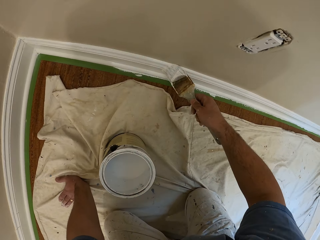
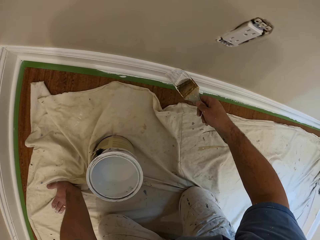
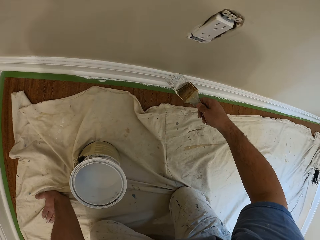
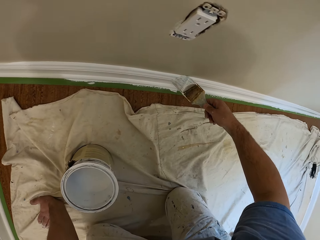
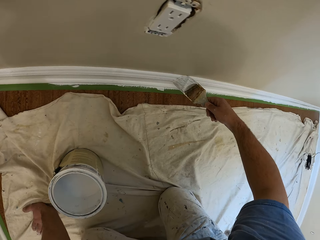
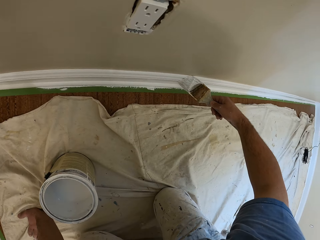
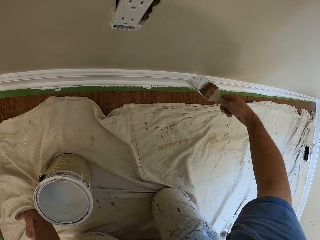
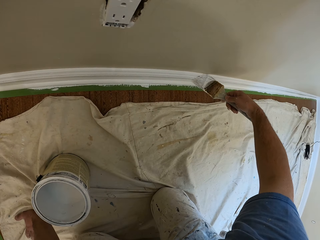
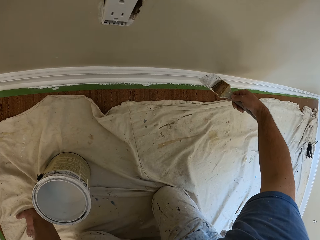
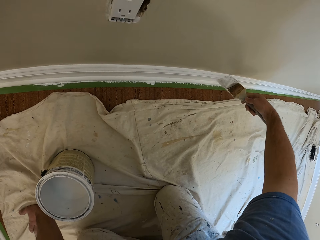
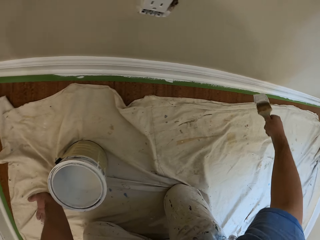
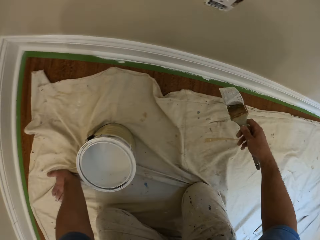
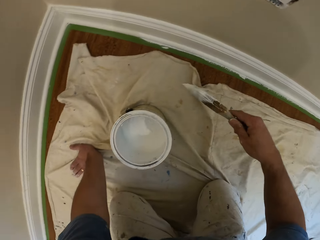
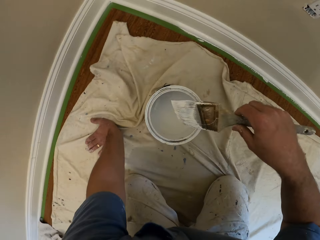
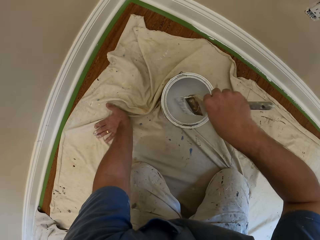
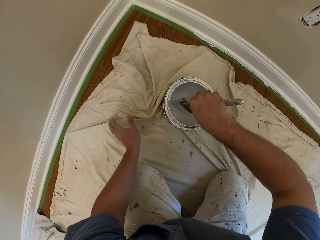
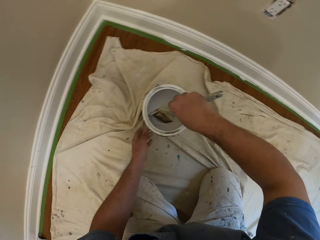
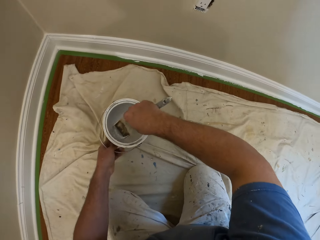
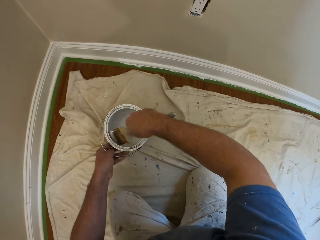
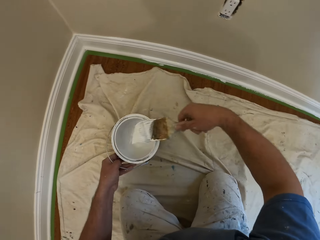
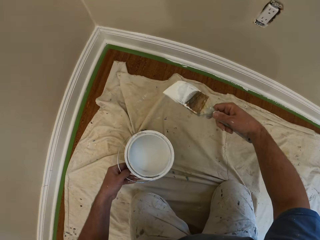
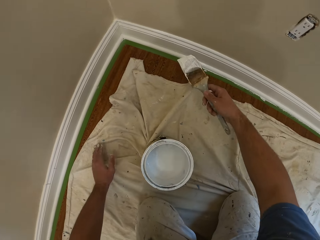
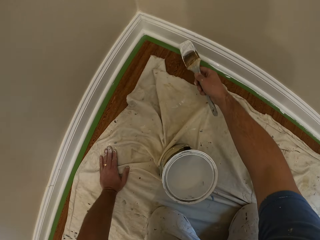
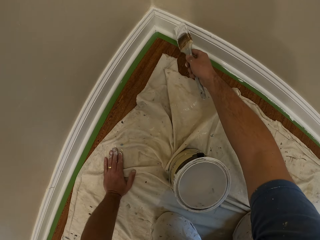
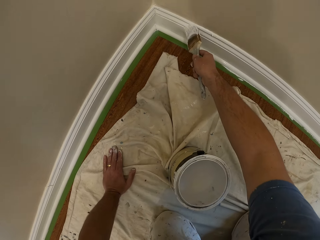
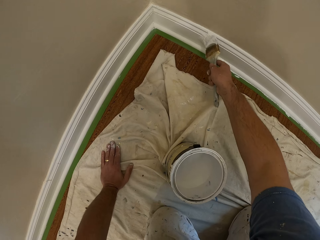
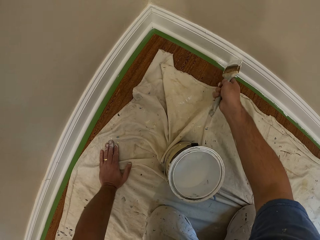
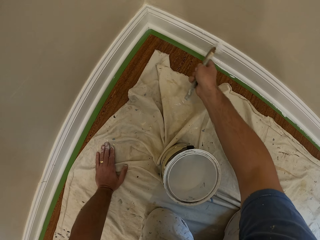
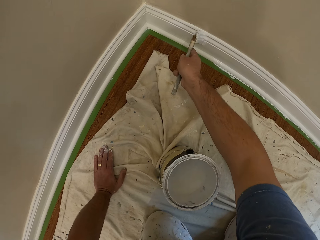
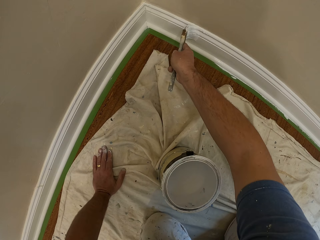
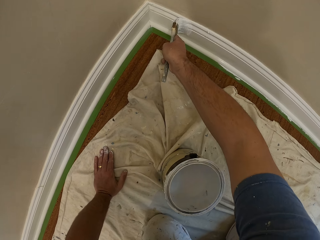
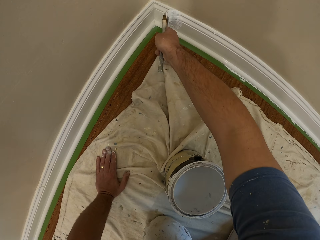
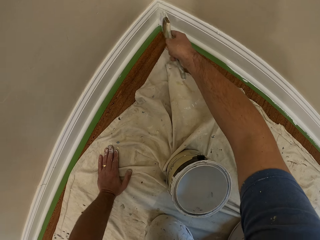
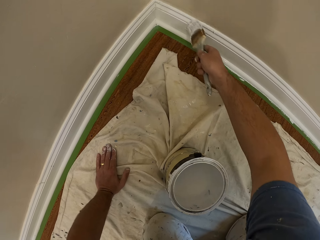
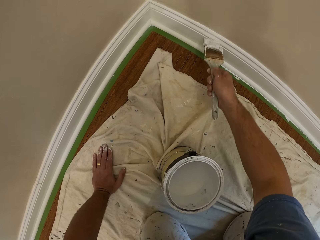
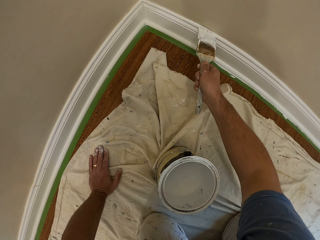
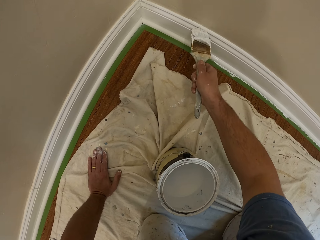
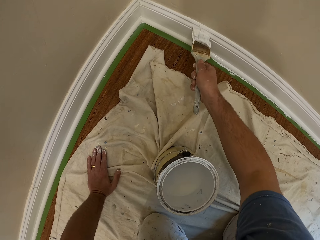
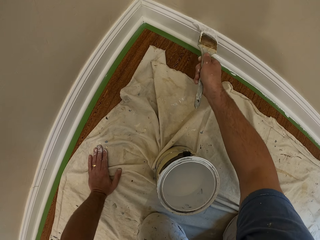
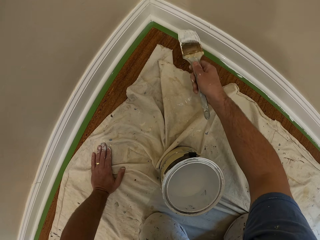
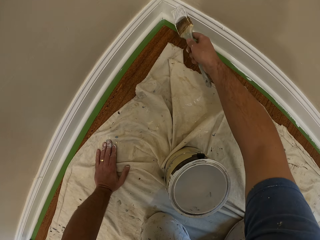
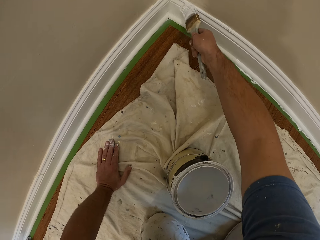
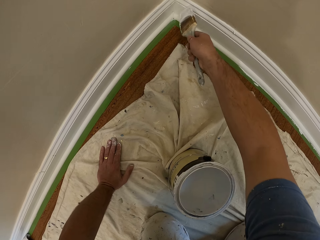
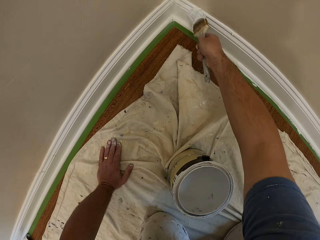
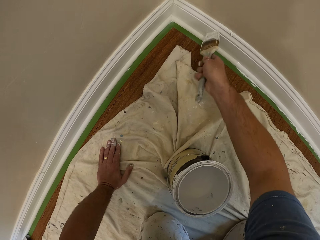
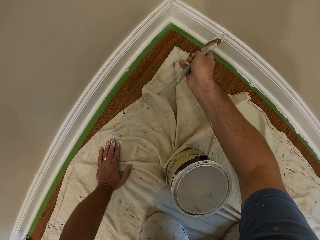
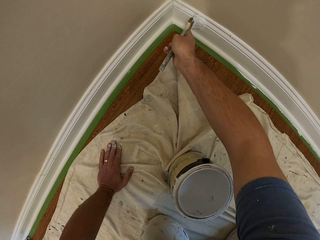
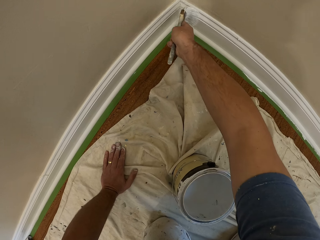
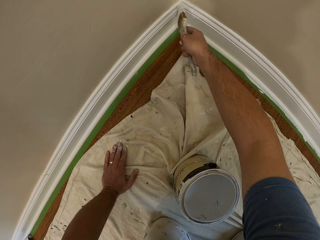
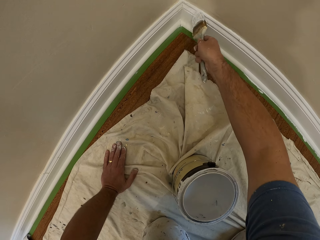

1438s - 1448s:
The camera wearer moves his hand towards the can of paint. He dips the paint brush into the paint can. He lets go of the canvas. He holds the can of paint with his hand. He moves the can of paint towards him with his left hand. He lifts up the paint brush. He moves his hand towards the baseboard or skirting of the wall. He moves his hand towards the canvas and places his hand on the canvas. He paints the skirting of the wall with the paint brush.

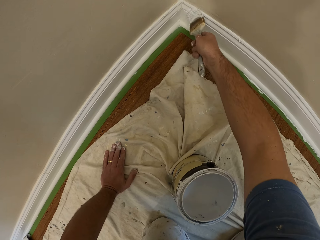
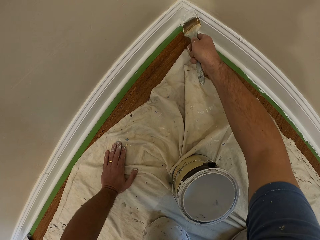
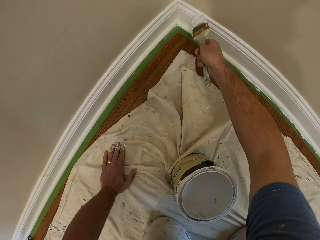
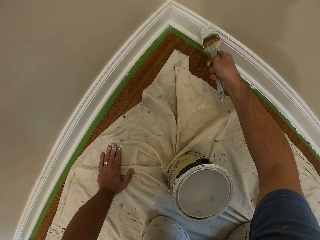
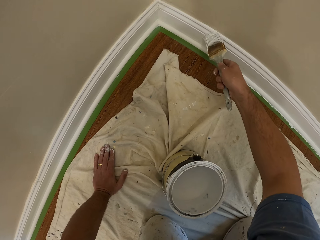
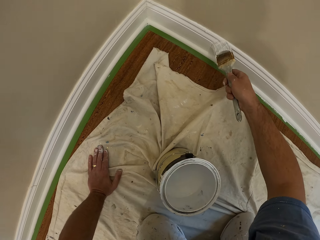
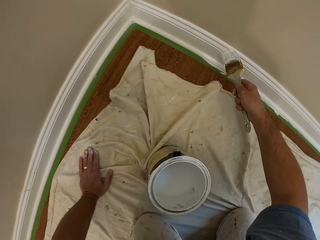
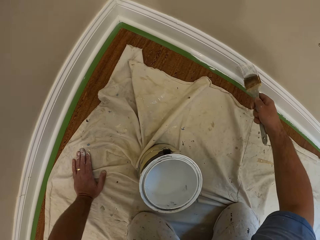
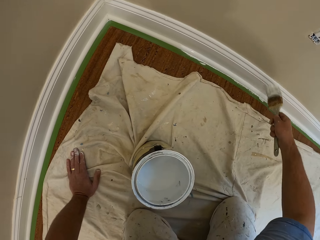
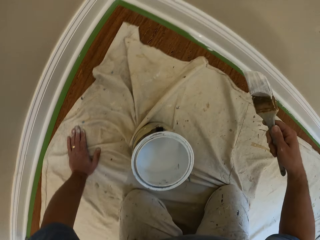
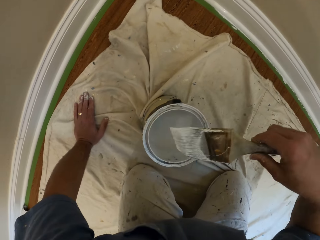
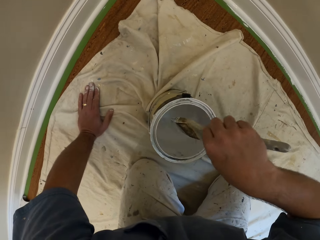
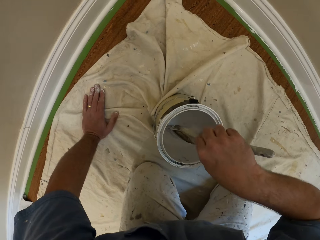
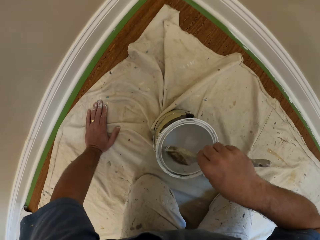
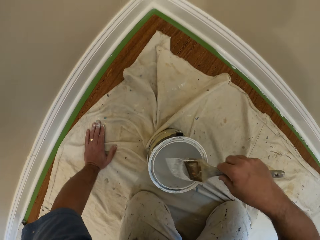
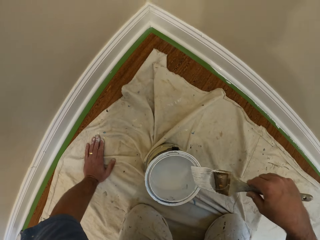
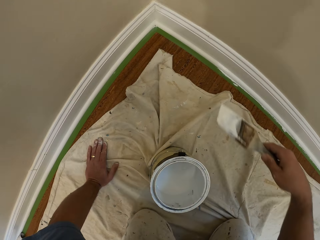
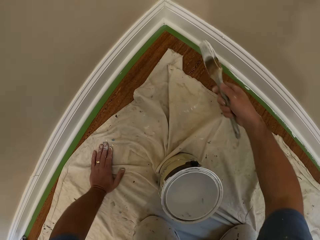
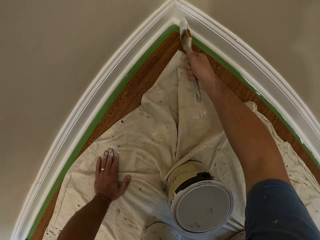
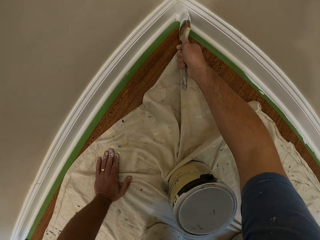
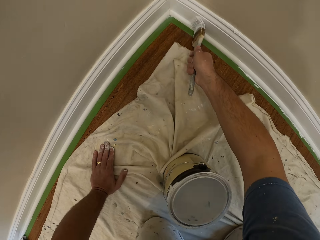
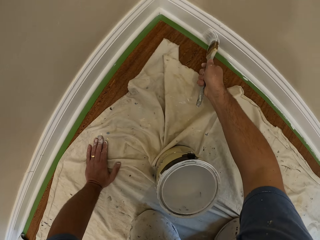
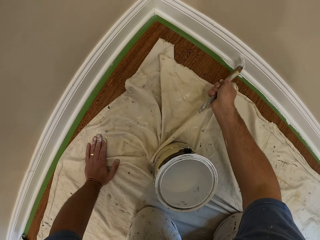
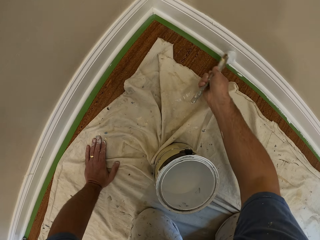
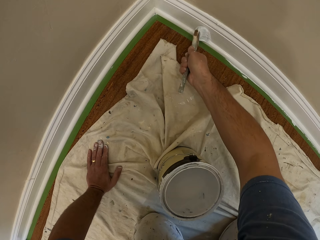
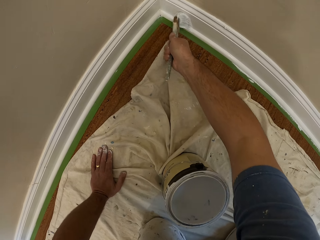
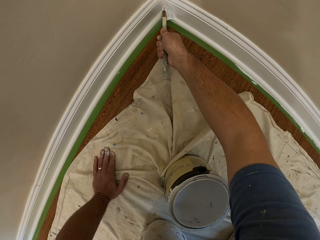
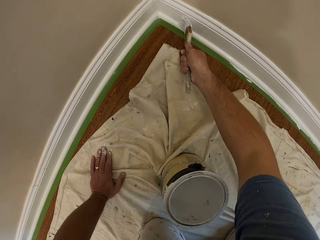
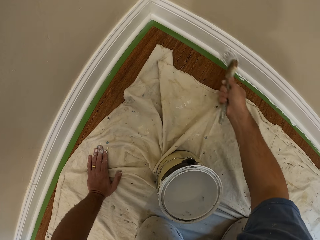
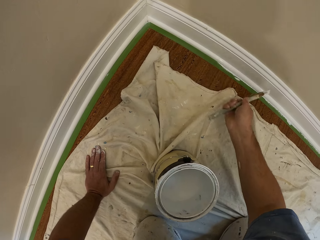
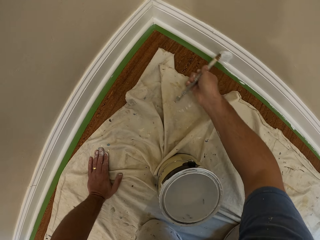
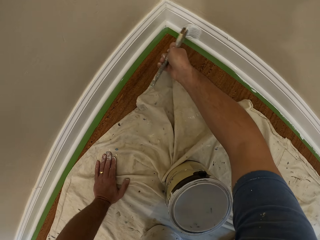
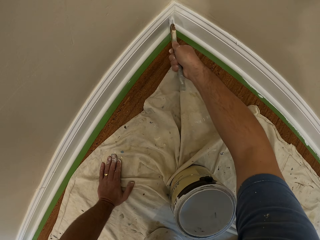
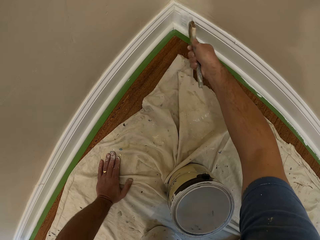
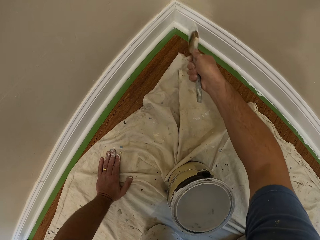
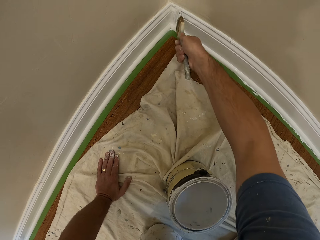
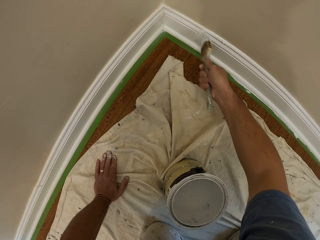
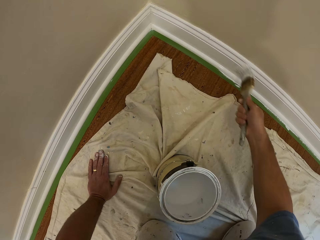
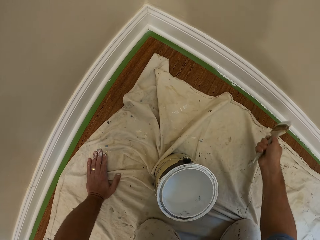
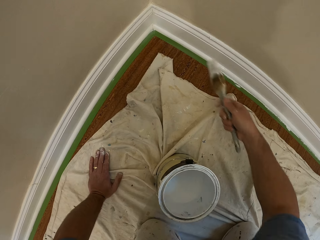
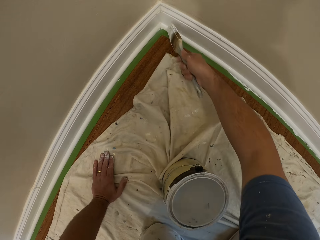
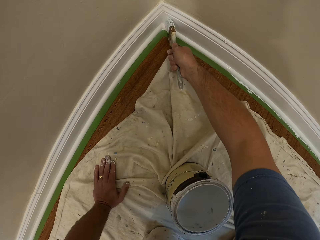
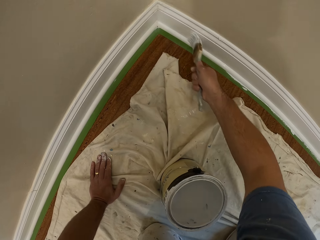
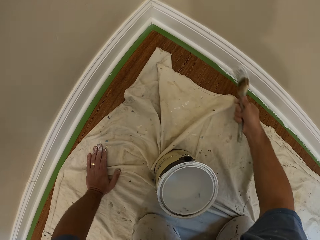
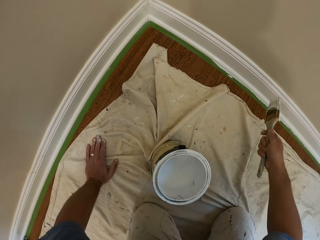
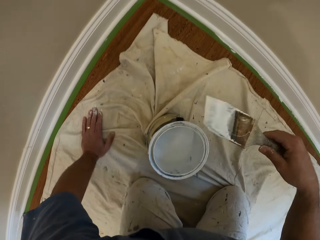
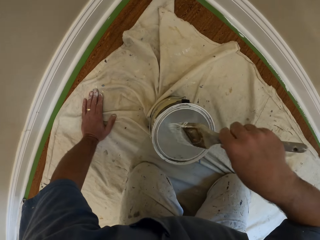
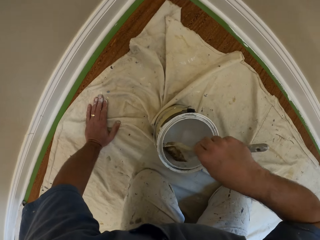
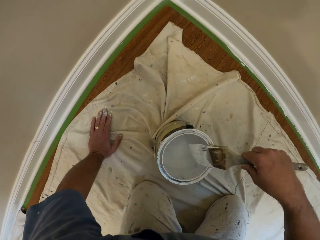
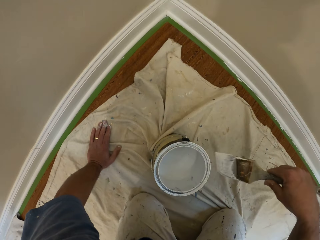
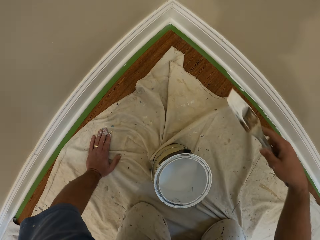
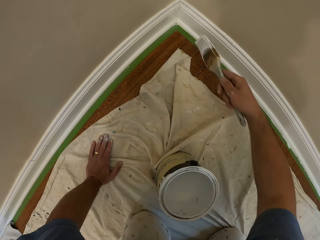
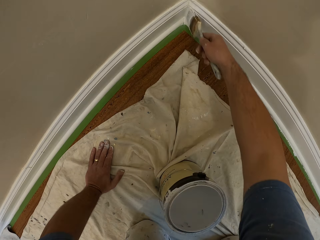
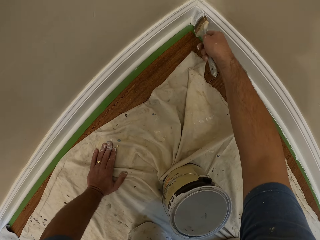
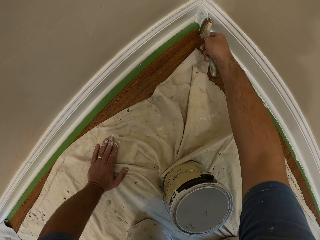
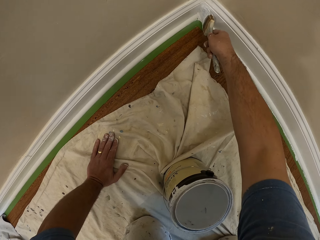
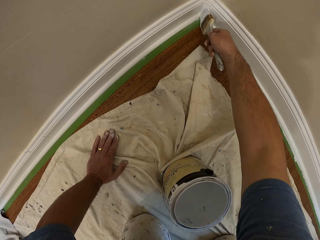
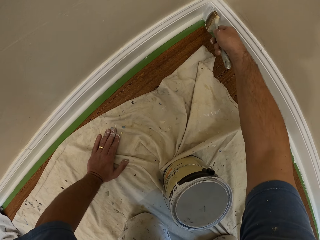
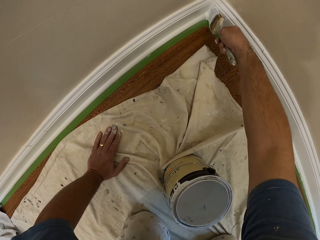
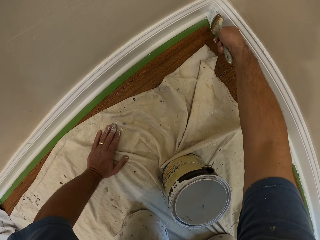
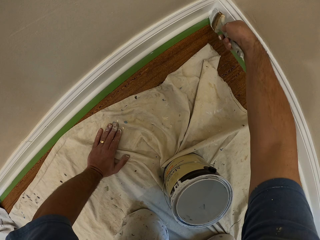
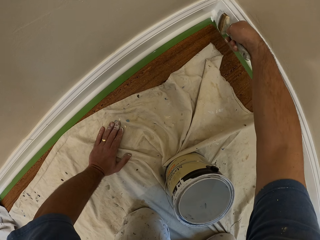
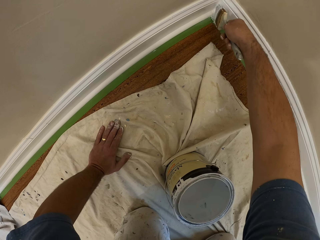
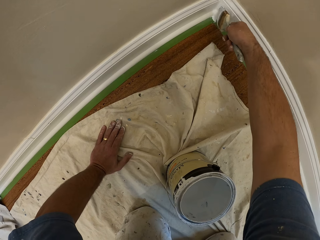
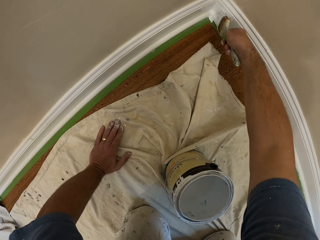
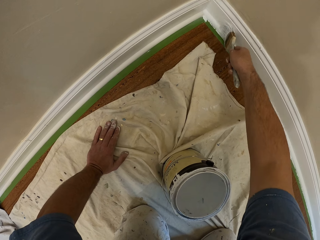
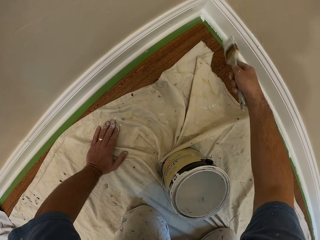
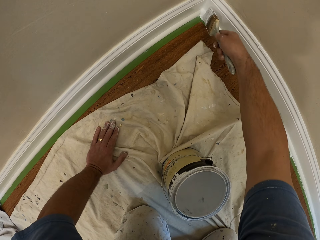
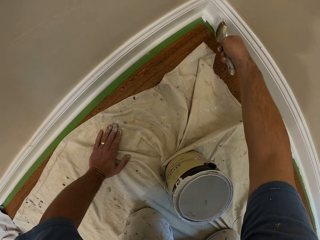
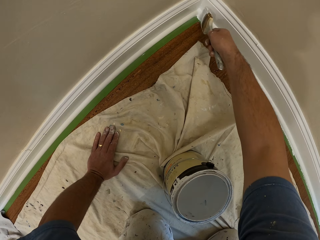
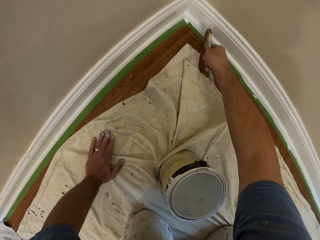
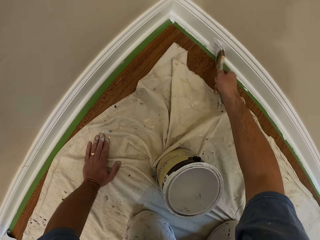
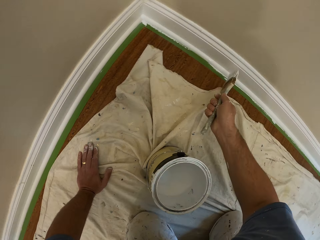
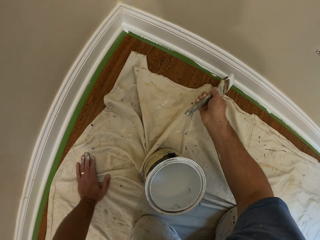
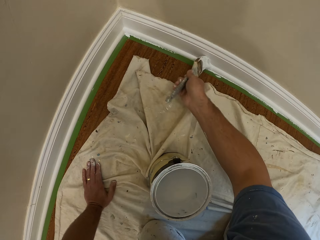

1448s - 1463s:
The camera wearer moves his hand towards the can of paint. He dips the paint brush into the paint can. He lifts up the paint brush. He moves his hand towards the baseboard or skirting of the wall. He paints the skirting of the wall with the paint brush. He moves his hand towards the can of paint. He dips the paint brush into the paint can. He lifts up the paint brush. He moves his hand towards the baseboard. He paints the skirting of the wall with the paint brush.
